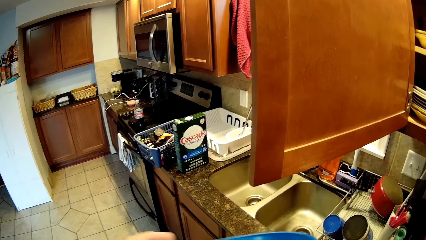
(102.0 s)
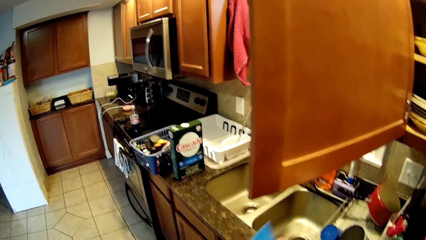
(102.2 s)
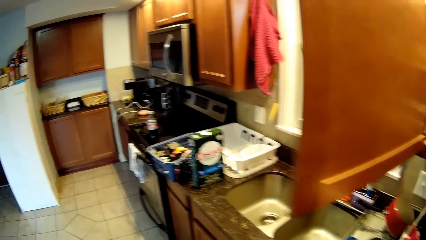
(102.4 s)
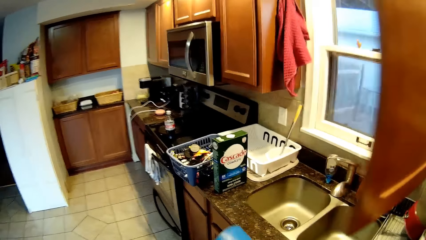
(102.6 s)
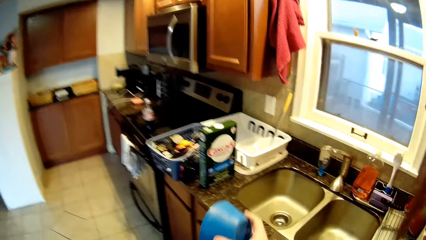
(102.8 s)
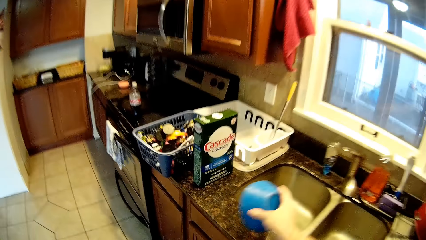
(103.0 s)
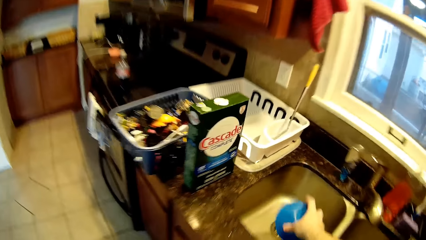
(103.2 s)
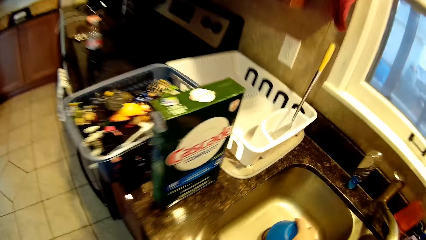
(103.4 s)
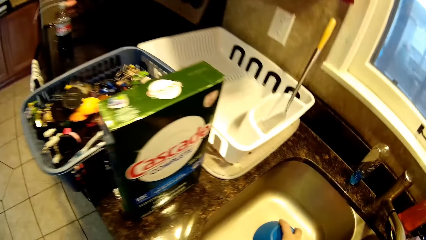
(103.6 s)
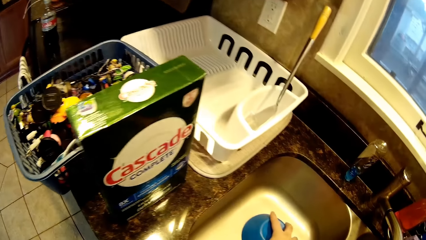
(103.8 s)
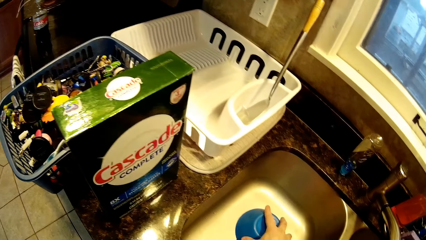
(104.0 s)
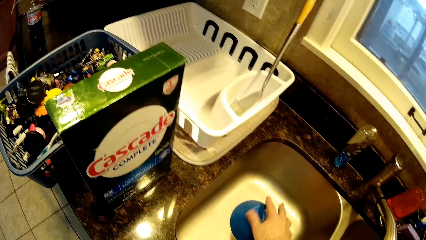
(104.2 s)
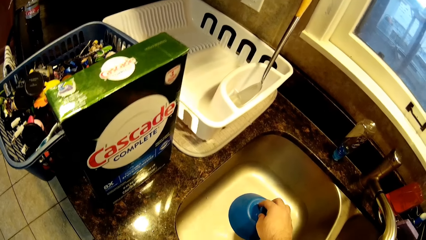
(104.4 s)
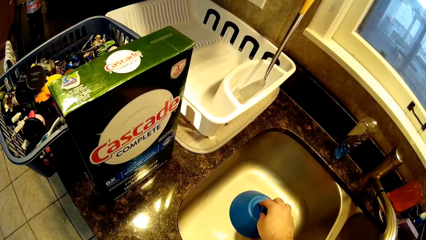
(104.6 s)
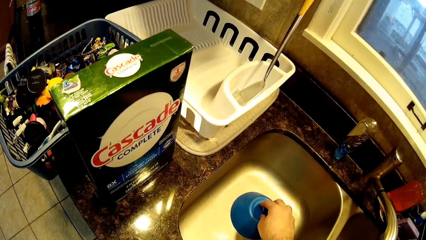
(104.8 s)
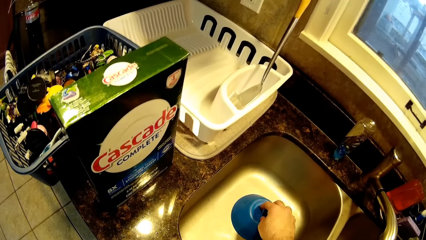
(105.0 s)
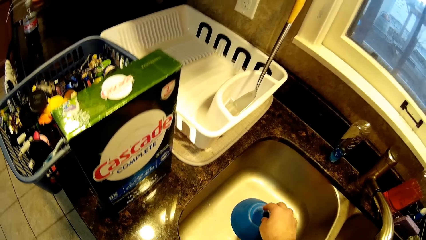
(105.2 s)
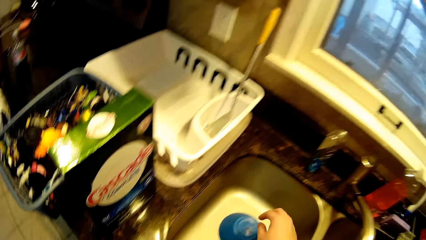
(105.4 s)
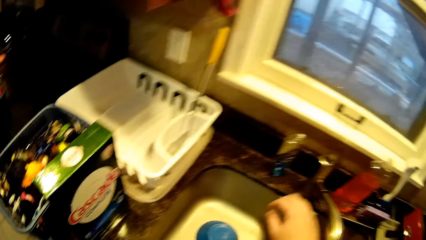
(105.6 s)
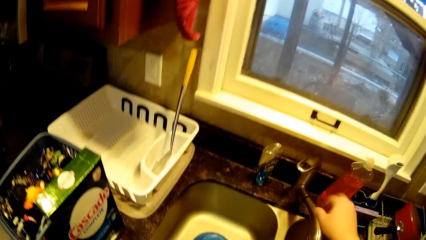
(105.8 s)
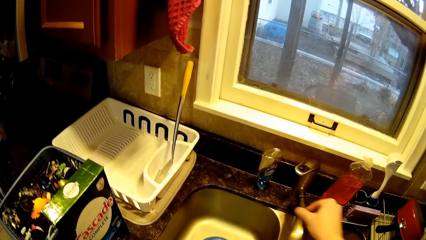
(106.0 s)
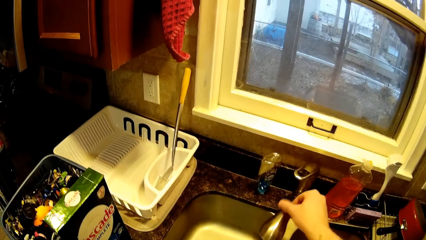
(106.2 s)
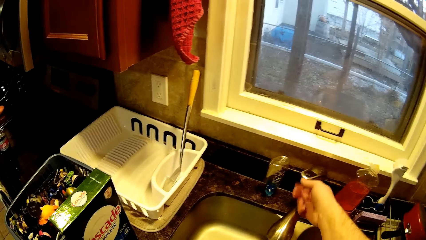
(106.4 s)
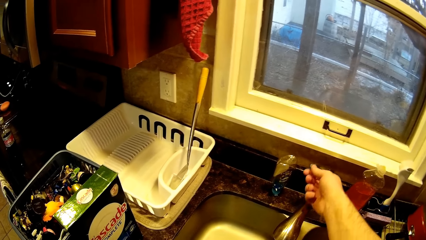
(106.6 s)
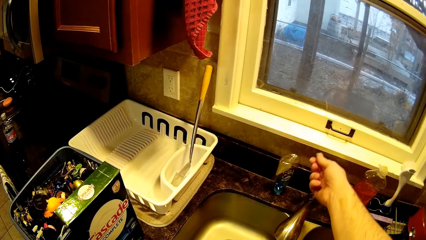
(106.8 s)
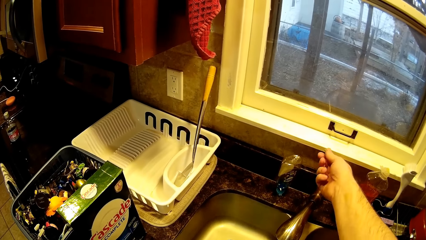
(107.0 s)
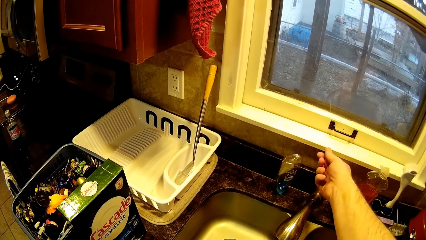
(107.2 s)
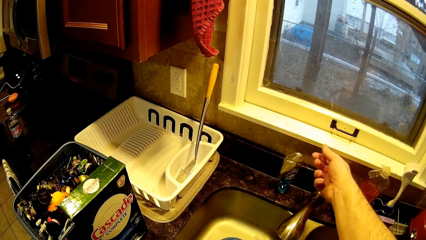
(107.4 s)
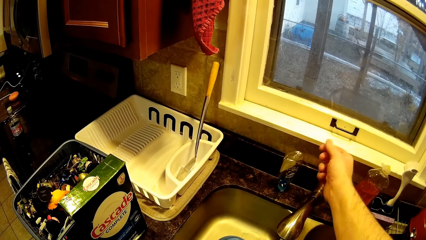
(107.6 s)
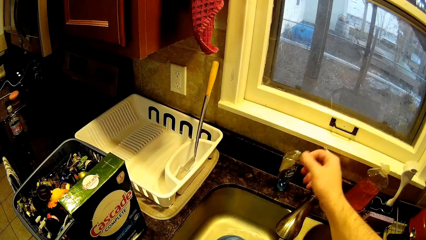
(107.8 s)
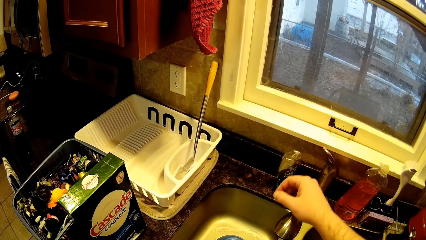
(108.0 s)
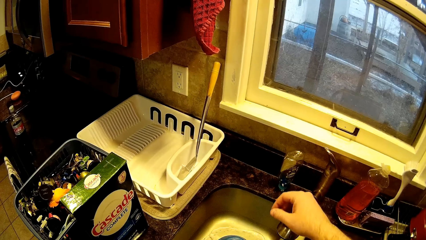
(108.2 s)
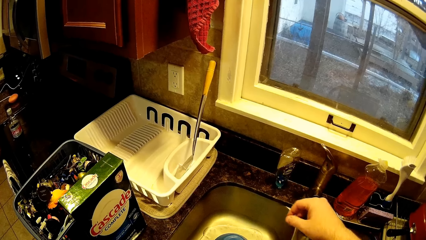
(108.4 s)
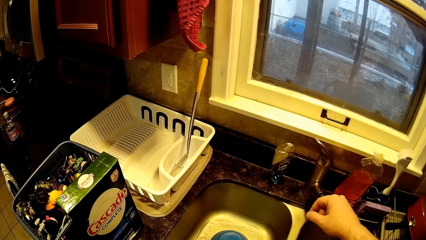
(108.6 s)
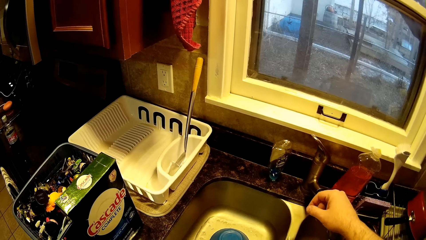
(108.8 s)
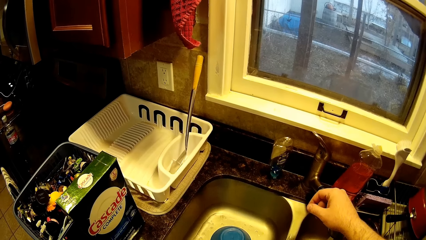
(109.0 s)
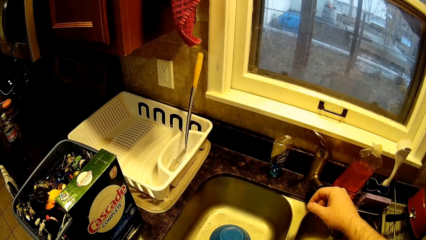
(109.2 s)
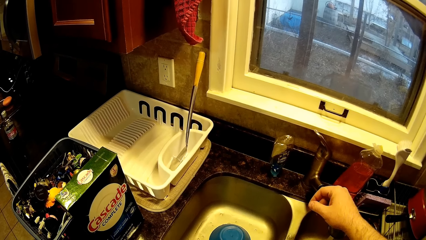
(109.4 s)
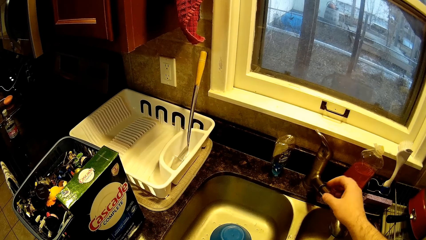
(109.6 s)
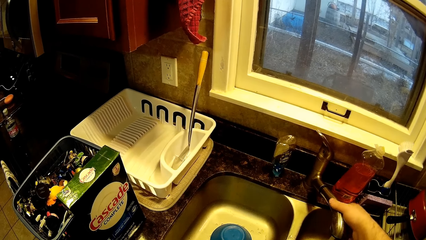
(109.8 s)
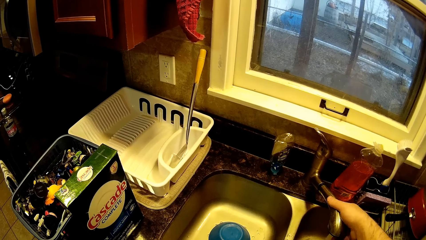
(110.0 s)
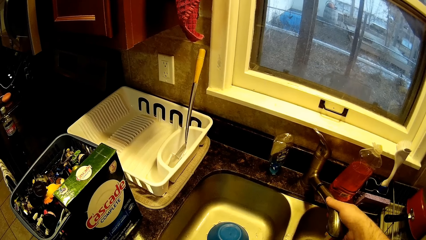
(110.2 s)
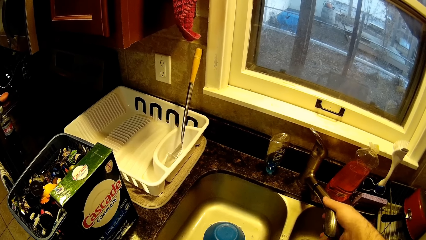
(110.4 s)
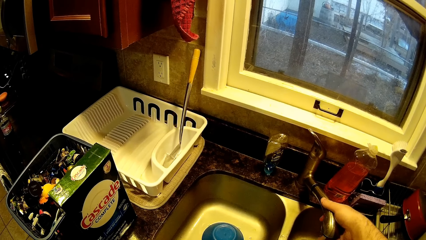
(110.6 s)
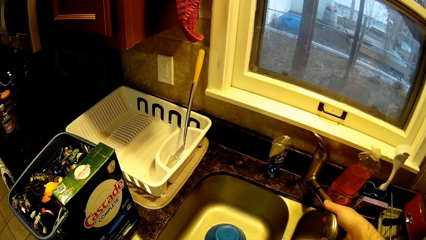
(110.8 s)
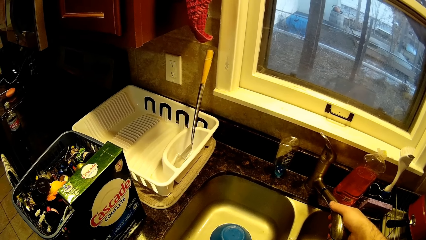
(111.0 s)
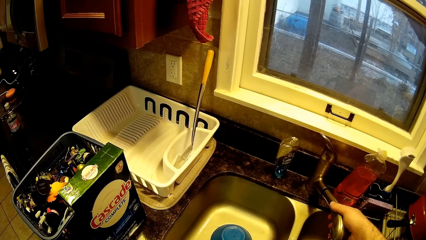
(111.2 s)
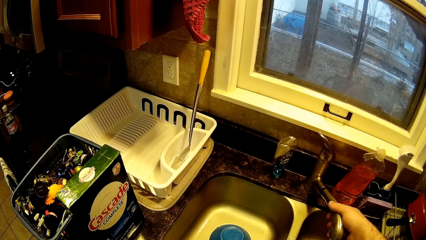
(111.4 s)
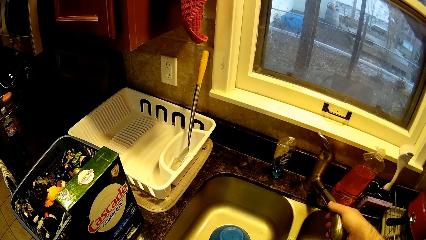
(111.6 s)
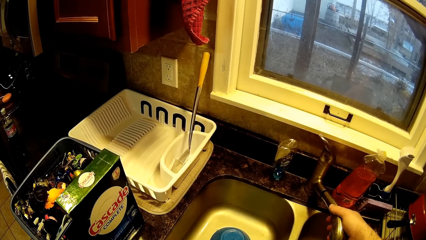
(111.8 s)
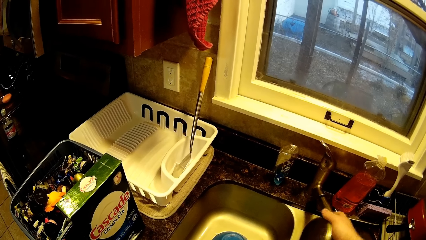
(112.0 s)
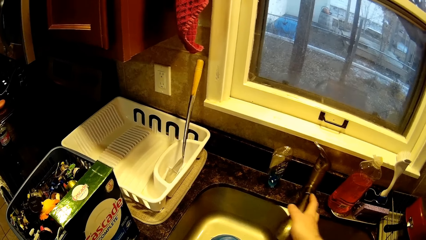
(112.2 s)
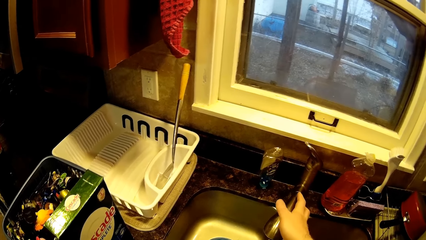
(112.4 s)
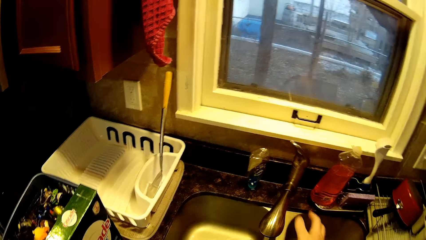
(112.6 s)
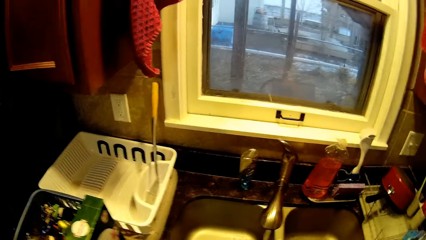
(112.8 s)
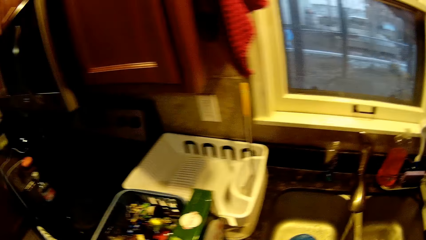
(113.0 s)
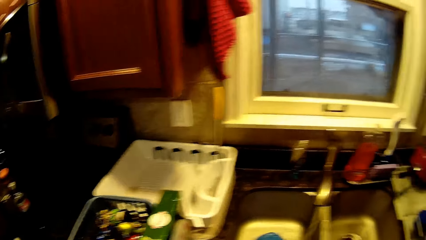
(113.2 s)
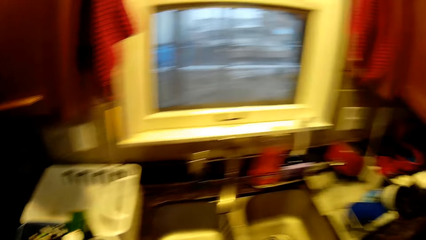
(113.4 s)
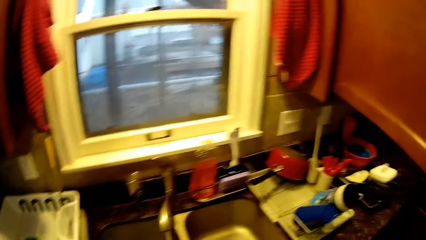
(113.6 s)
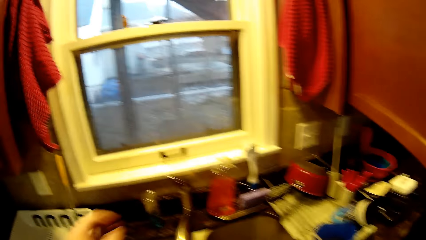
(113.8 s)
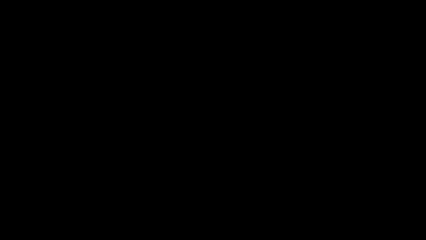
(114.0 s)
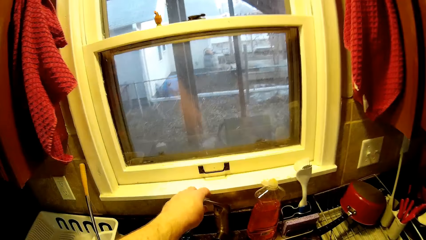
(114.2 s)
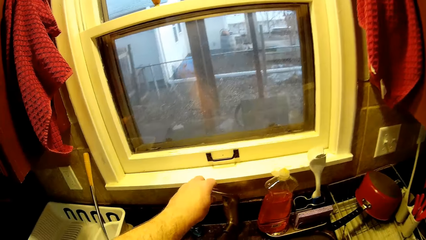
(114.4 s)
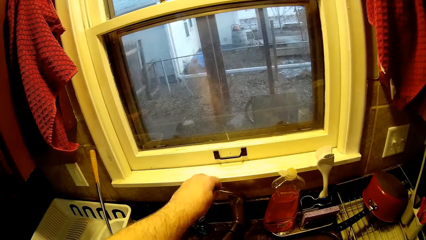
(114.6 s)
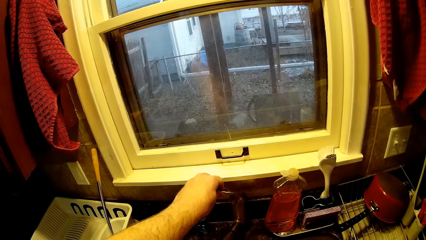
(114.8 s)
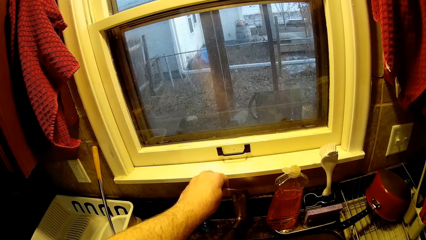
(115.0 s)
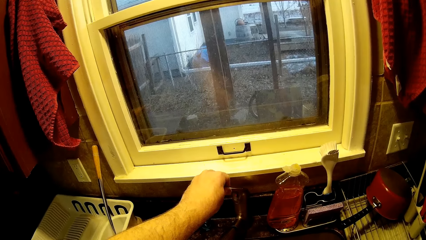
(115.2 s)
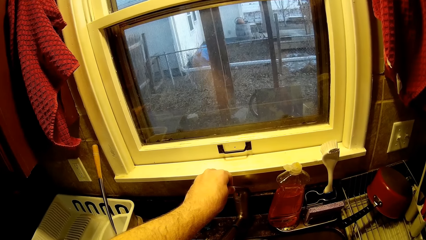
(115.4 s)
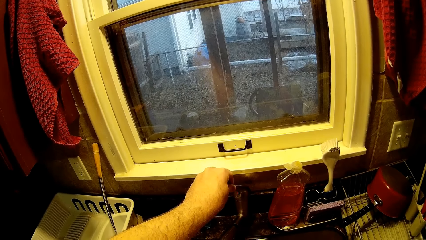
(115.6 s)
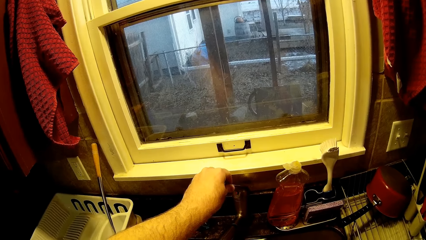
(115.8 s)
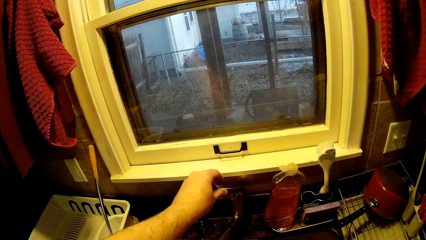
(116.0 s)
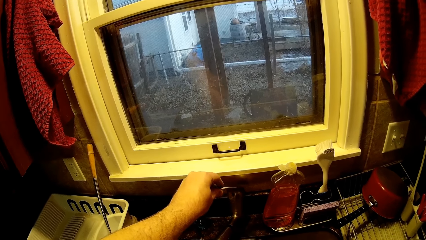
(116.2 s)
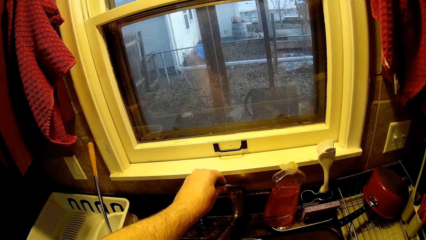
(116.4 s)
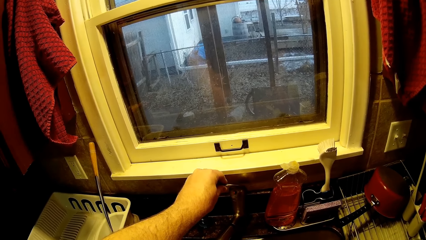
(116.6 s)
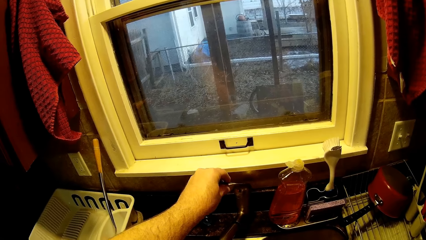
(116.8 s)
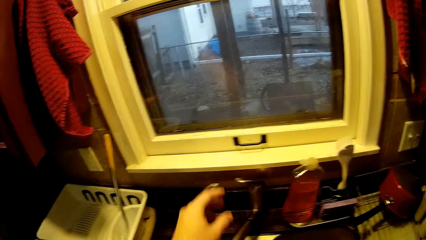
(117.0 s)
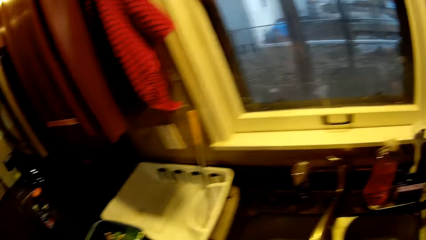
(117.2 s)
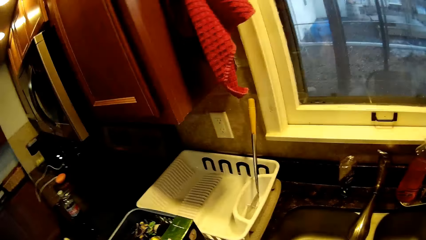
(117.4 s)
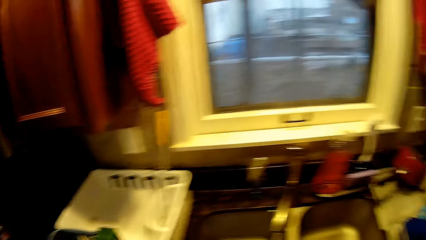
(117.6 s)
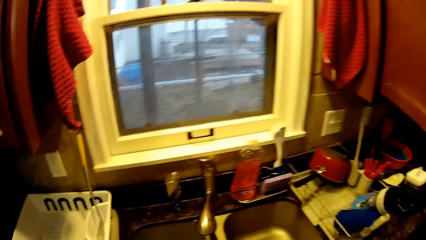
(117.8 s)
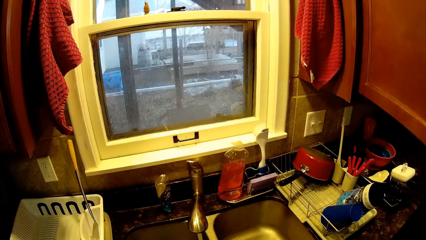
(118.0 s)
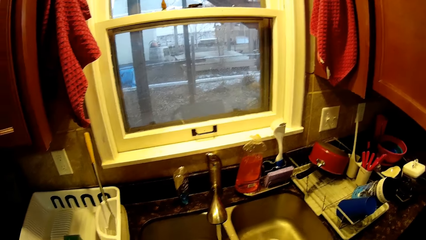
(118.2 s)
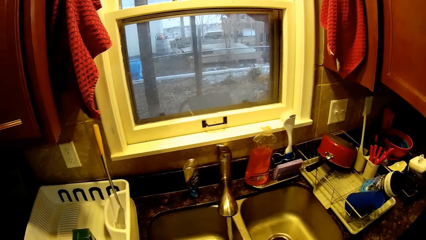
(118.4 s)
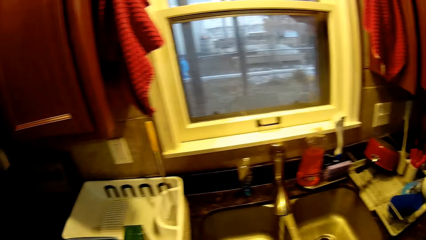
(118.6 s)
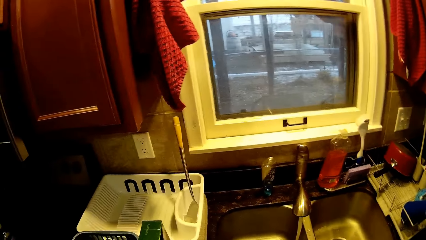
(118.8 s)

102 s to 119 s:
The camera wearer looks at the bowl. They put down the bowl in a sink. They rotate the tap. They open the tap. They move the tap. They hold the tap with a hand. They touch the tap. They rotate the tap. They touch the tap. They move the tap.
